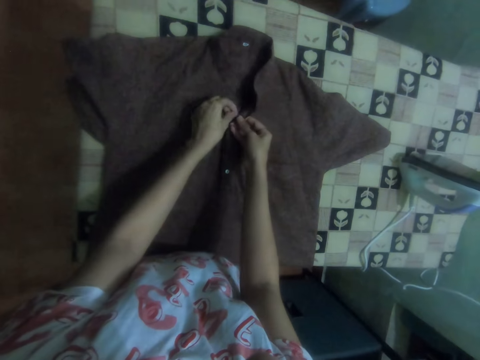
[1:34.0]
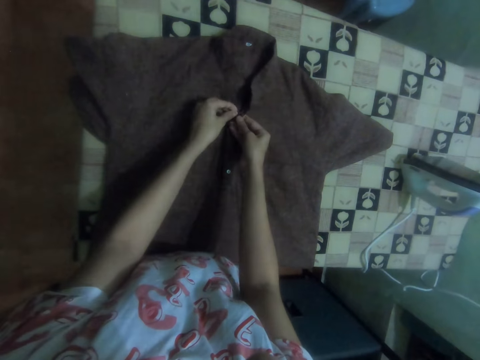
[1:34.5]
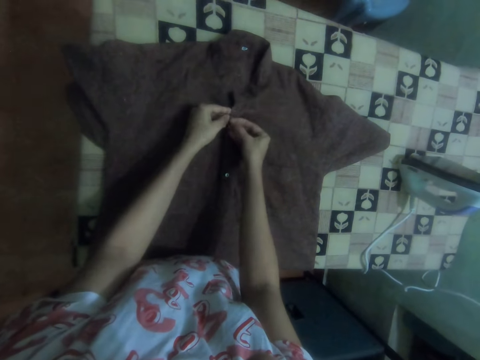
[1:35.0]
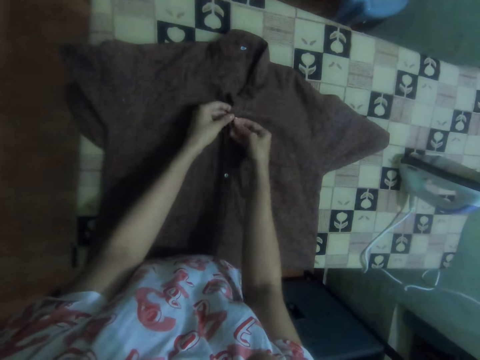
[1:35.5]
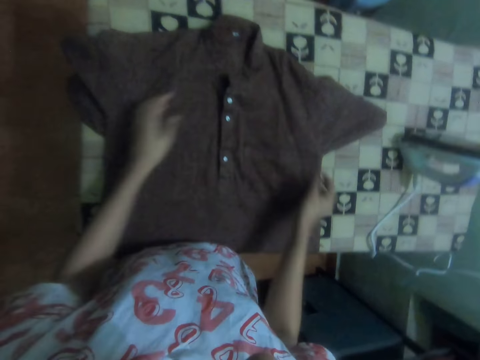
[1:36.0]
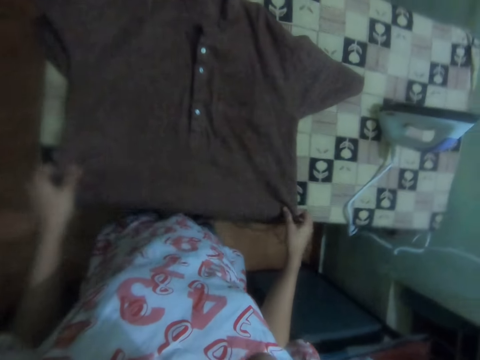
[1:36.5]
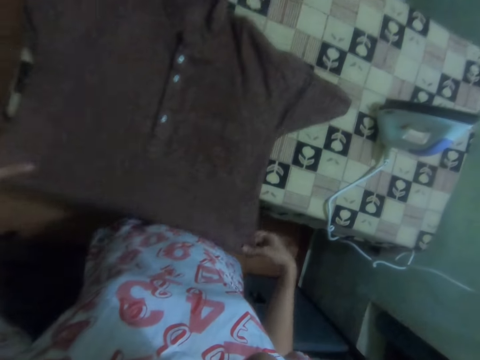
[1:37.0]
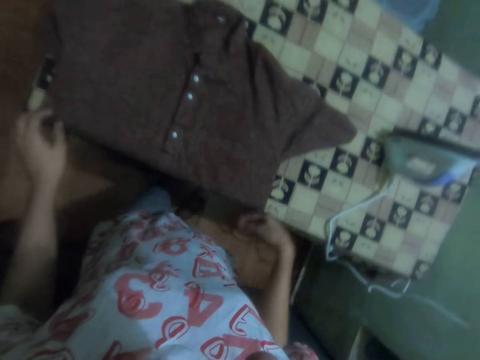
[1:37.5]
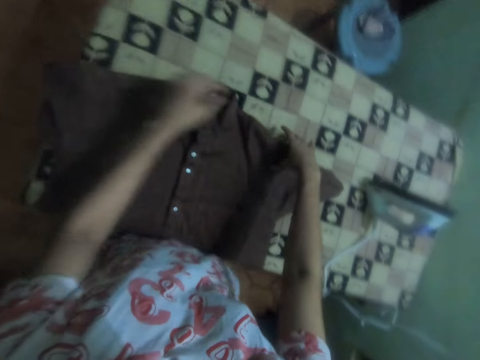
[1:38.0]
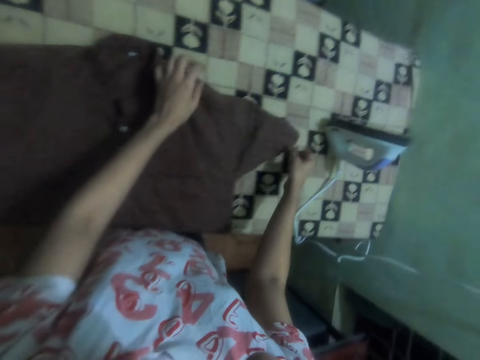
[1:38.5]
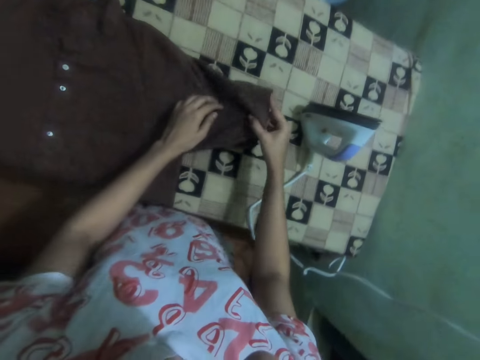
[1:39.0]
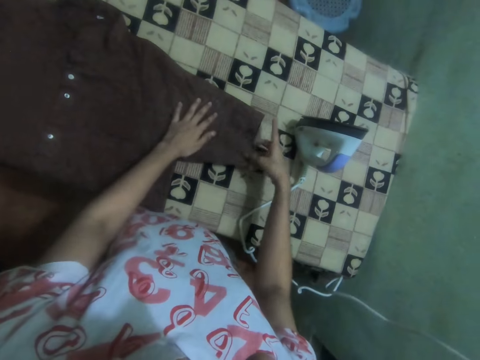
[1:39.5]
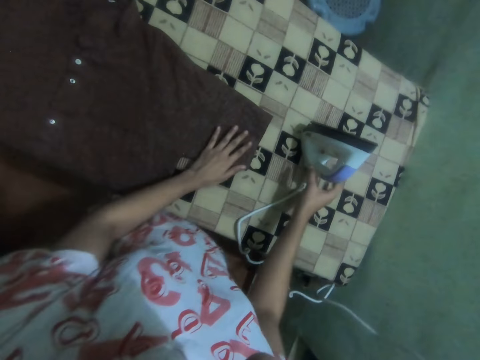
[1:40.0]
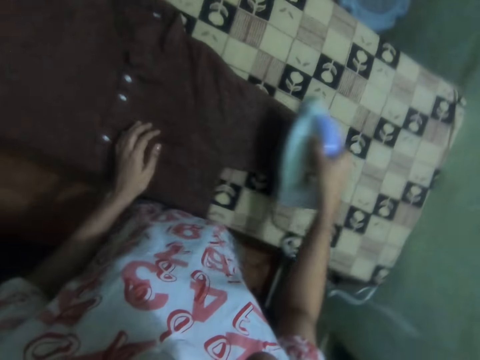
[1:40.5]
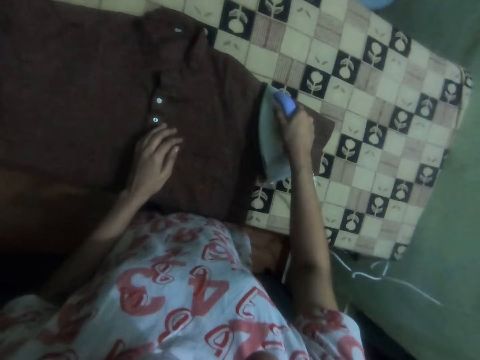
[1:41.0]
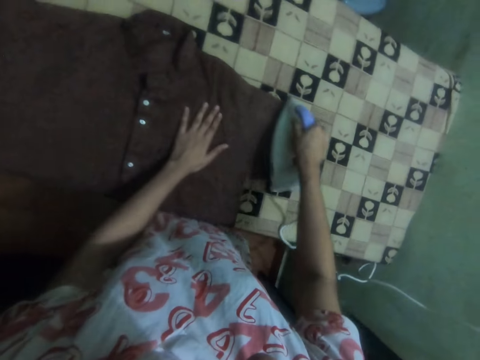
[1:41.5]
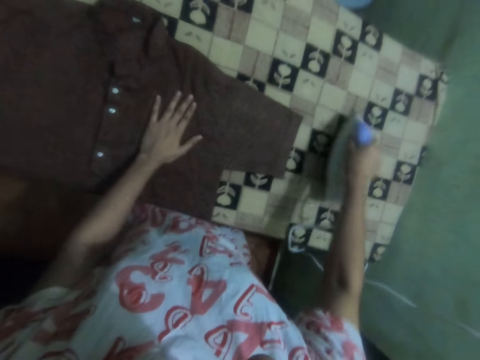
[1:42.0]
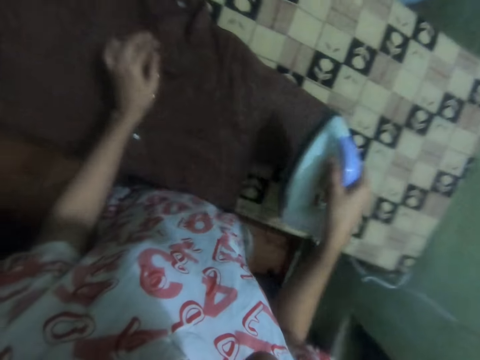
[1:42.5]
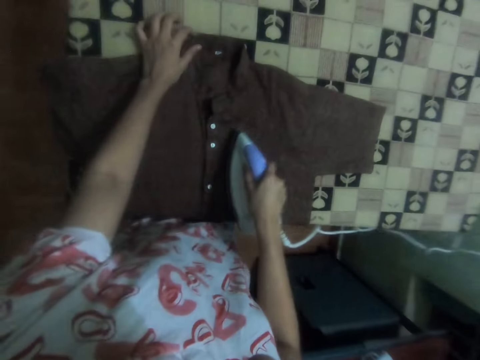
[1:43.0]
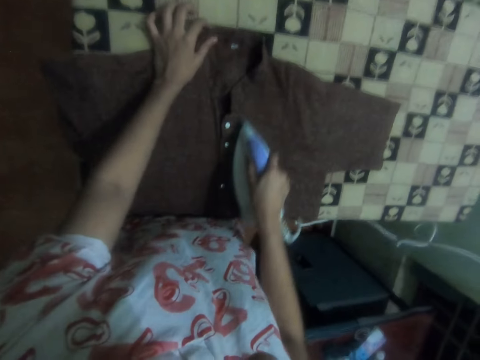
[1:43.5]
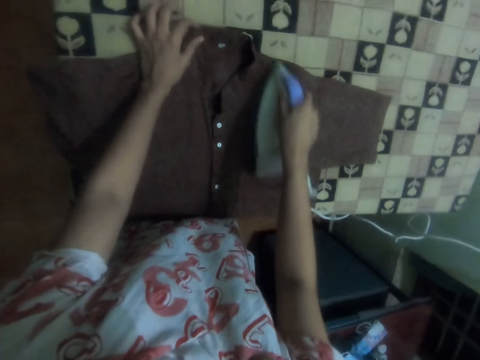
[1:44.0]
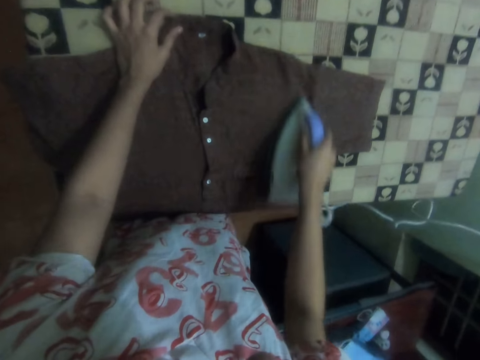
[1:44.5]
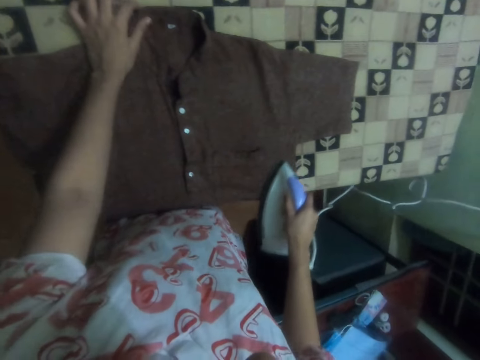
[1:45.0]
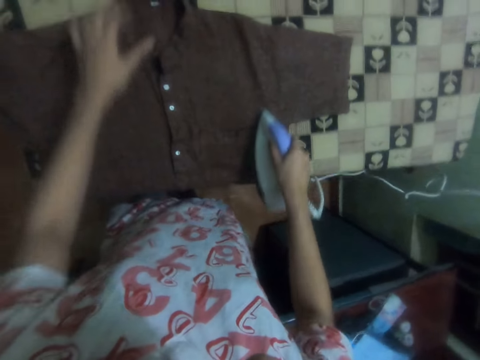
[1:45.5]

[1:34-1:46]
The camera wearer drags the cloth on the table with both hands. They adjust the cloth on the table with both hands. They pick up the iron on the table with the right hand. They iron the cloth on the table with the iron.

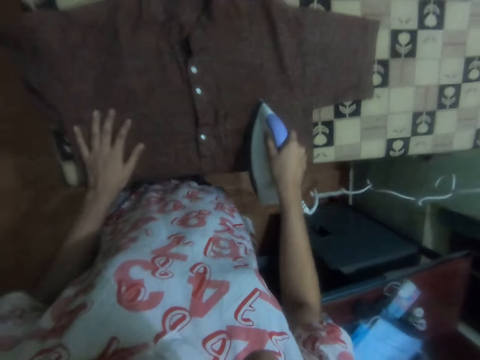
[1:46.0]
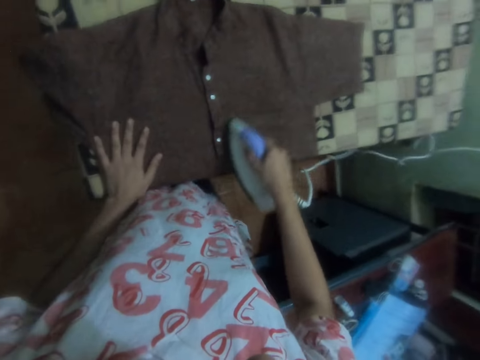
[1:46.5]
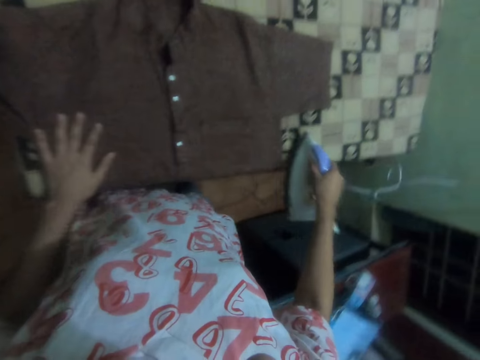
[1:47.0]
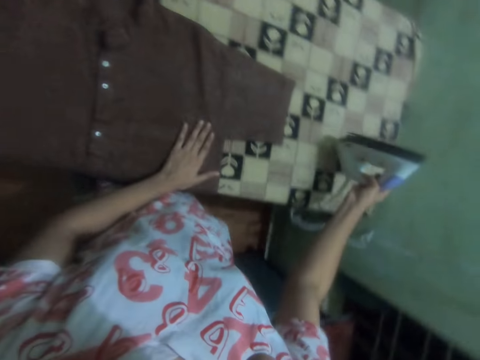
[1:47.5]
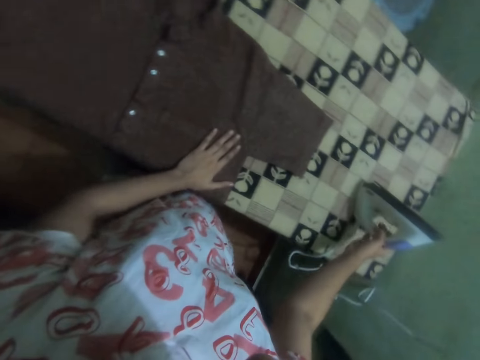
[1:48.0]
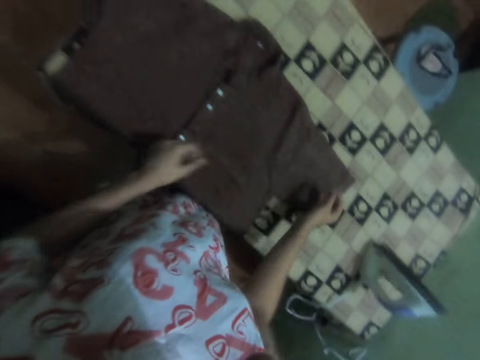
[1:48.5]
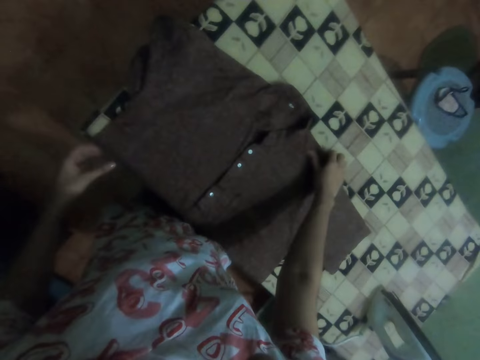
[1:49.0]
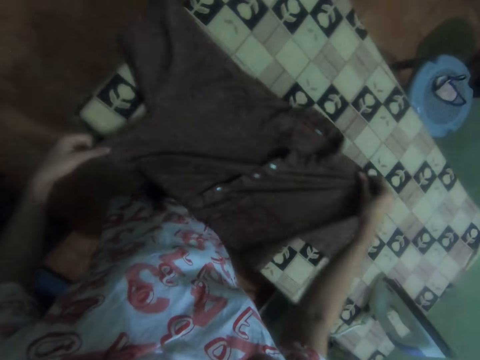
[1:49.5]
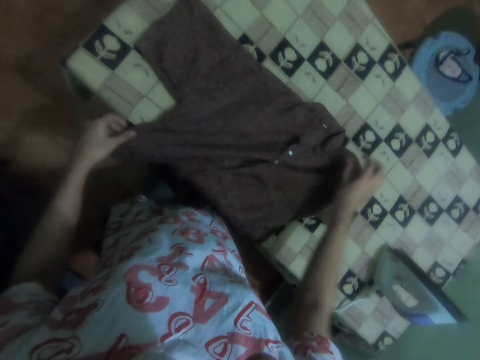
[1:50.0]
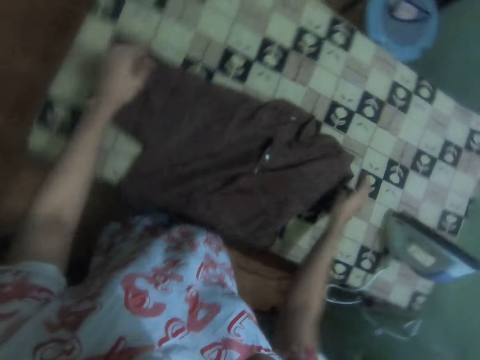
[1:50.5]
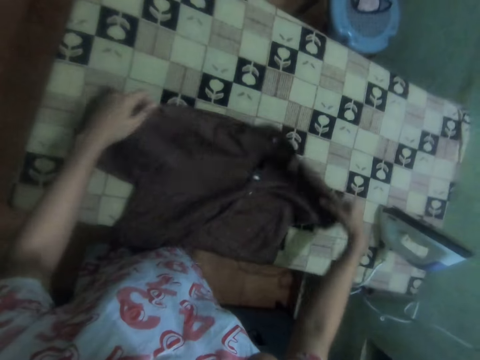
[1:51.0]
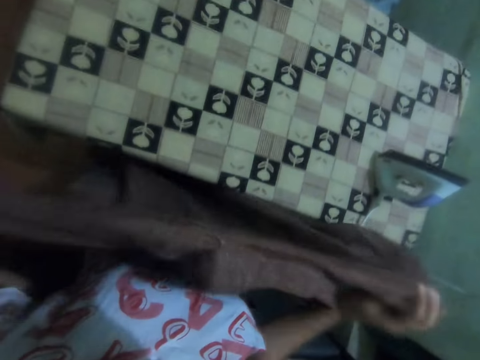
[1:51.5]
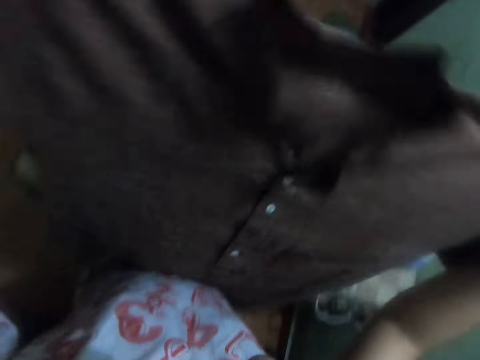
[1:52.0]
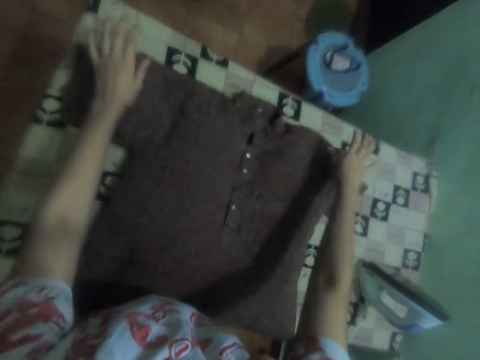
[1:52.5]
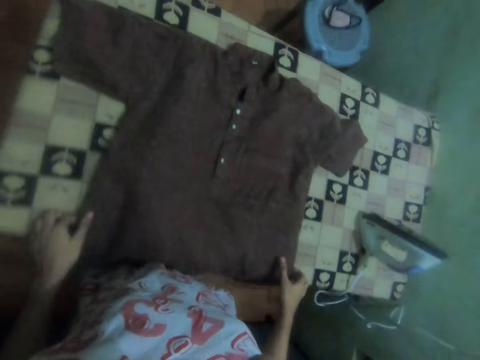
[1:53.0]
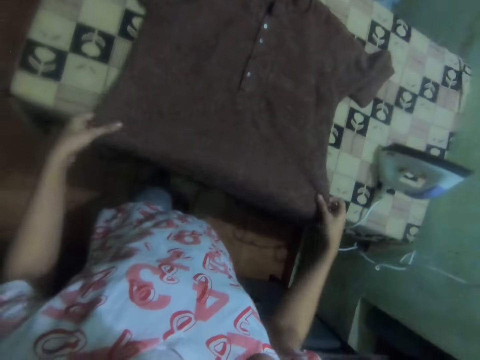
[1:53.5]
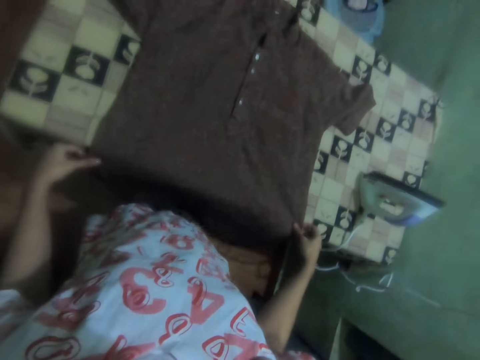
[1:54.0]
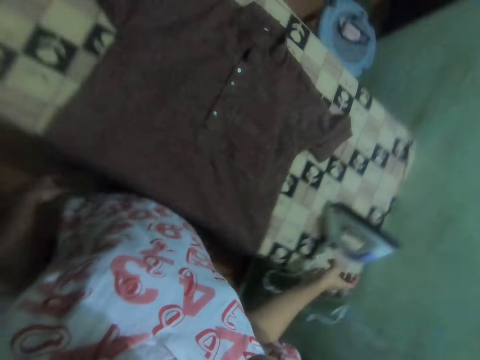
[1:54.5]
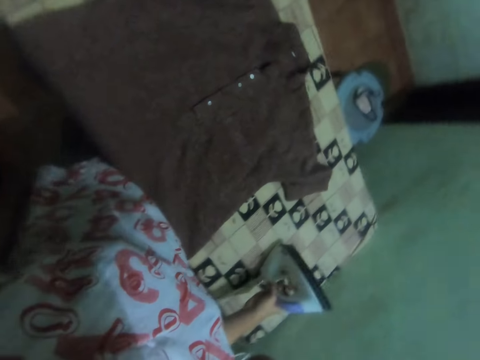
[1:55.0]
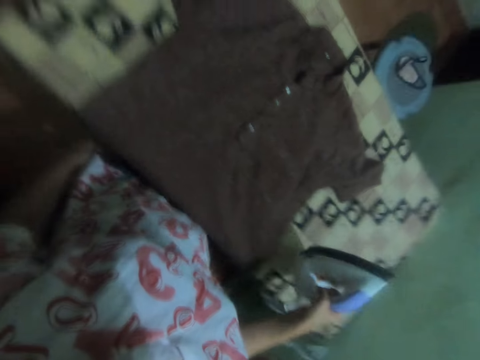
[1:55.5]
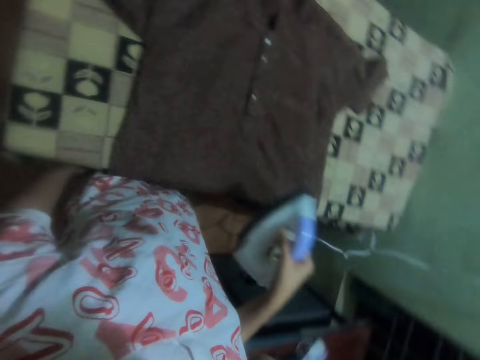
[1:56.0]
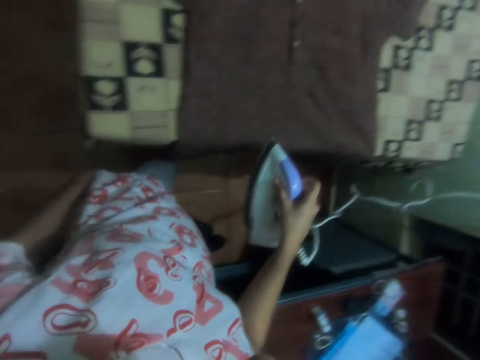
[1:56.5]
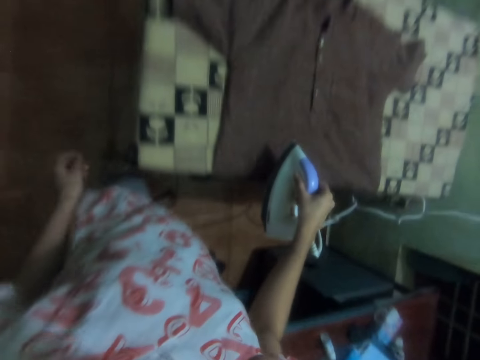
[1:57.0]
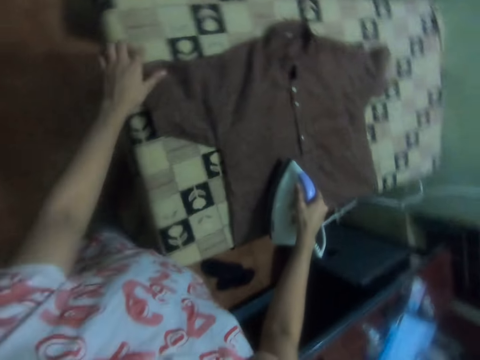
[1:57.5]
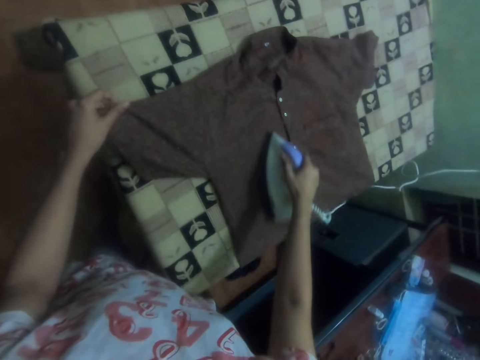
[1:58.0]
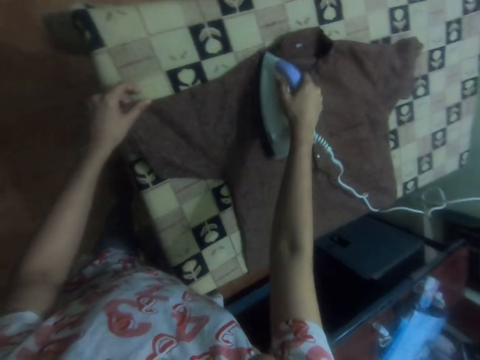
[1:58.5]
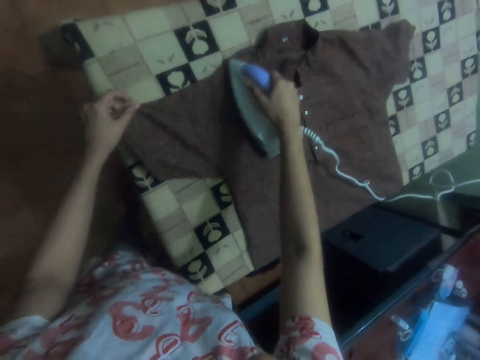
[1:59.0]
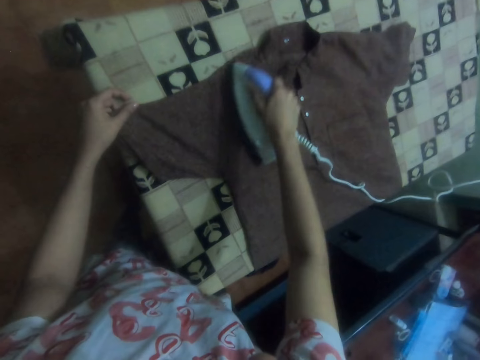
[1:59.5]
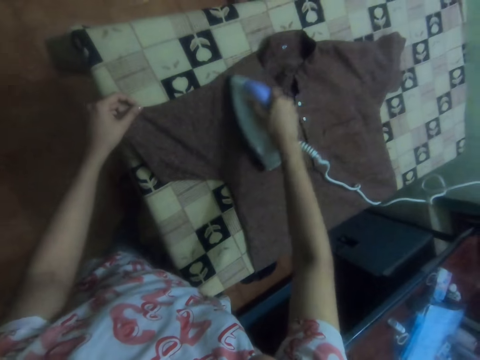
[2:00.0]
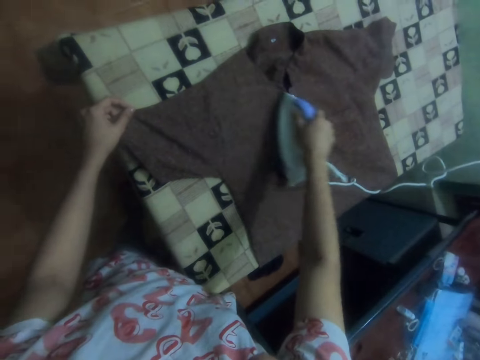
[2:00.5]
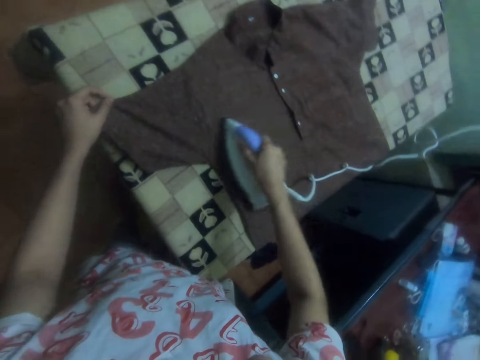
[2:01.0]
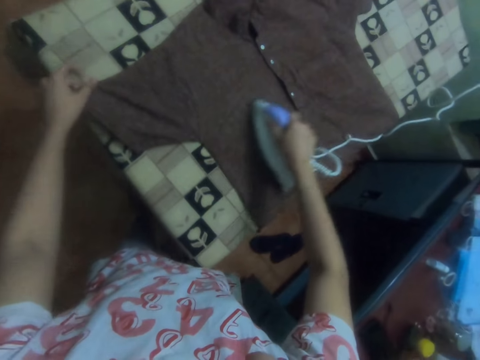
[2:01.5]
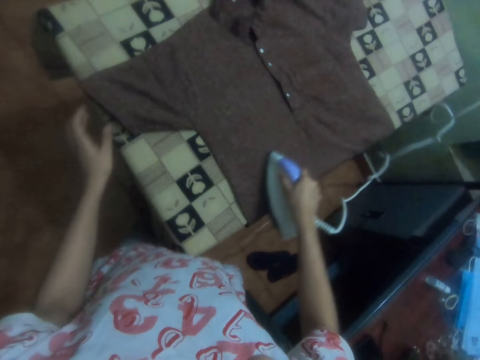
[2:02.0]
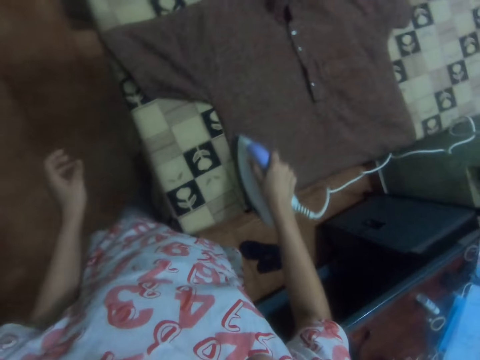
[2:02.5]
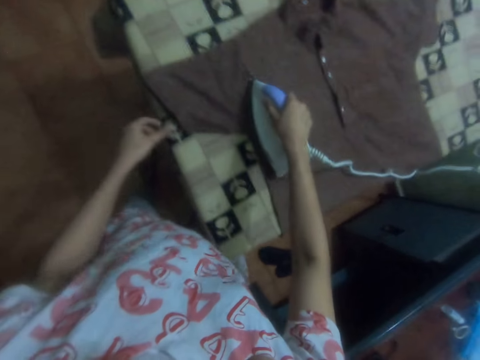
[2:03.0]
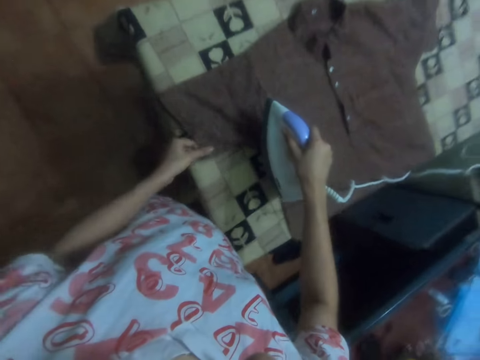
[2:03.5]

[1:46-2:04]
The camera wearer puts the iron on the table with the right hand. They adjust the cloth on the table and spread the cloth on the table with both hands. They pick up the shirt from the table and drop the shirt on the table. They adjust the cloth on the table. They pick up the iron on the table with the right hand. They iron the cloth on the table with the iron.
